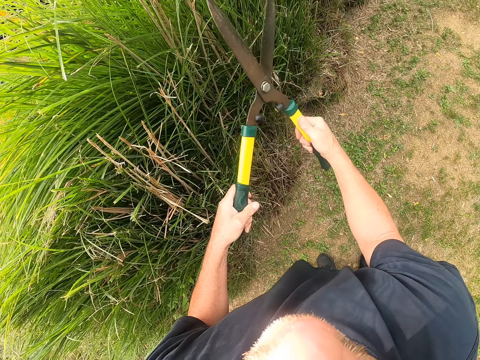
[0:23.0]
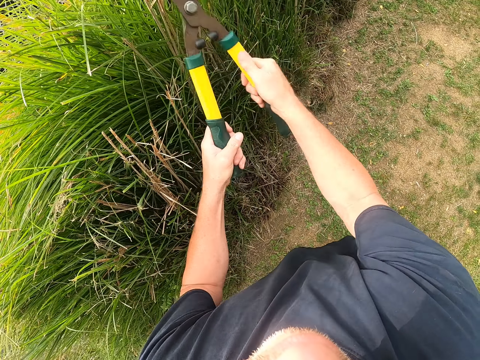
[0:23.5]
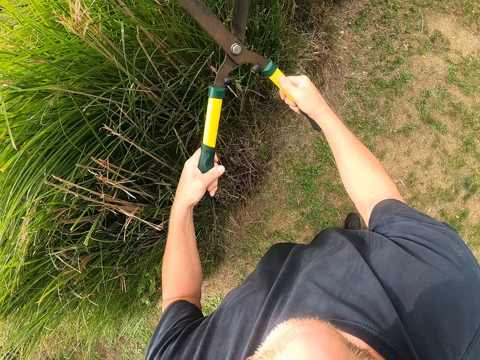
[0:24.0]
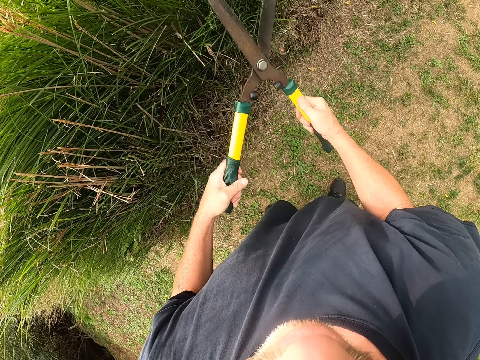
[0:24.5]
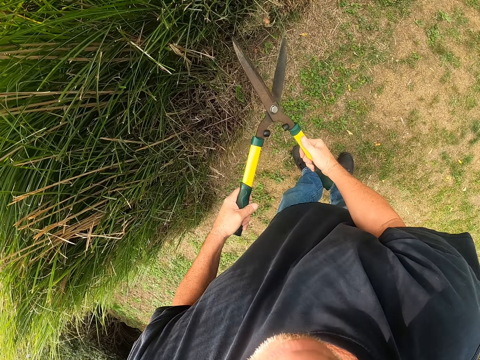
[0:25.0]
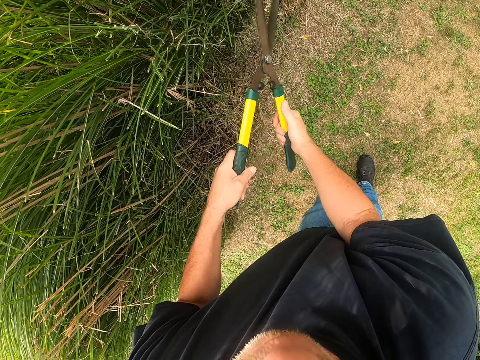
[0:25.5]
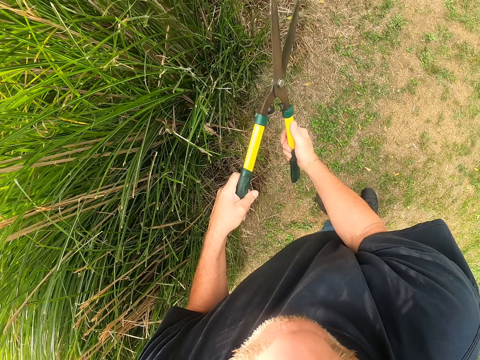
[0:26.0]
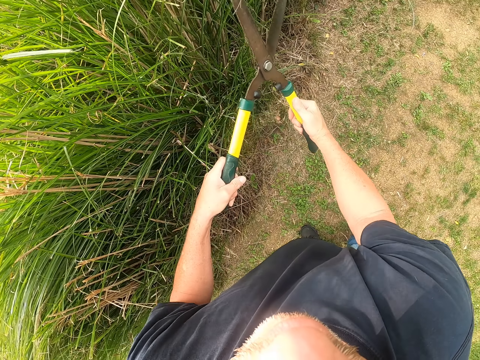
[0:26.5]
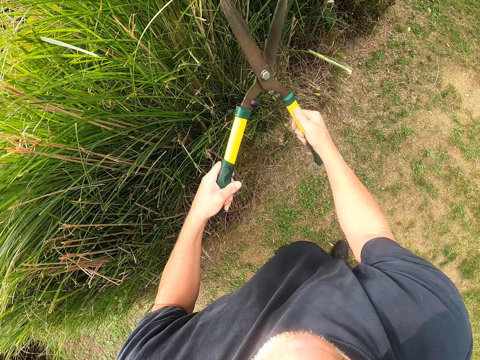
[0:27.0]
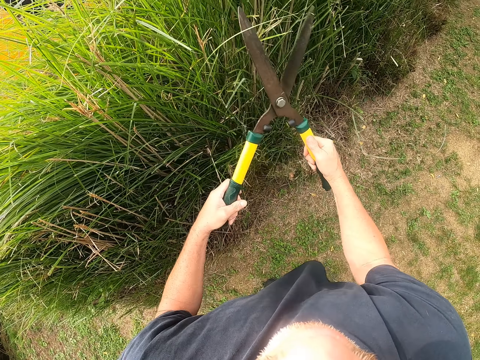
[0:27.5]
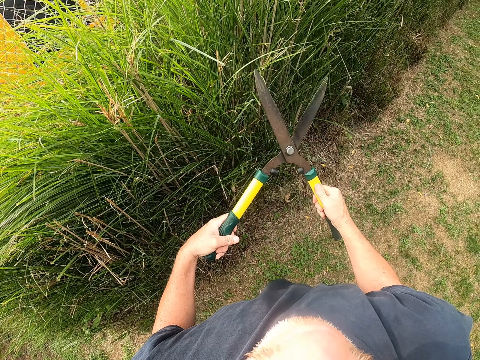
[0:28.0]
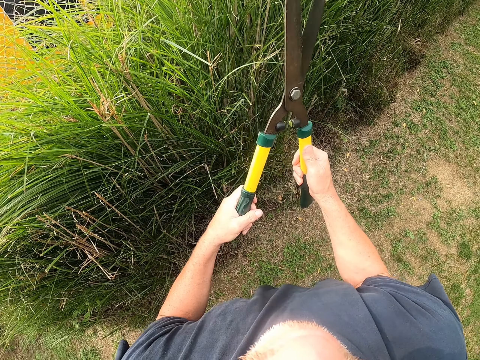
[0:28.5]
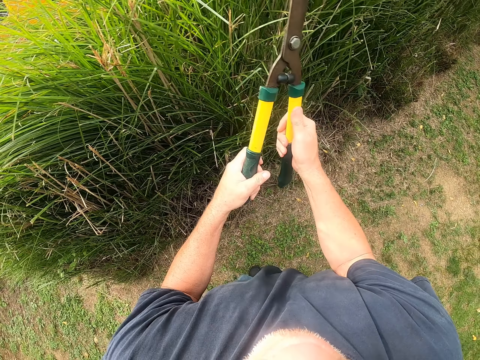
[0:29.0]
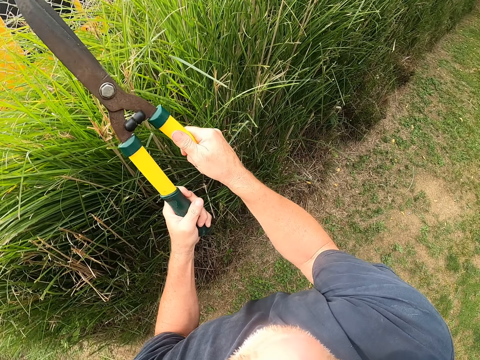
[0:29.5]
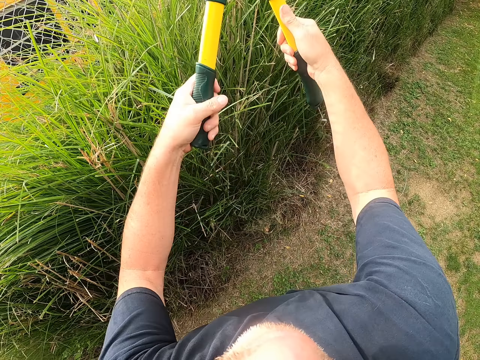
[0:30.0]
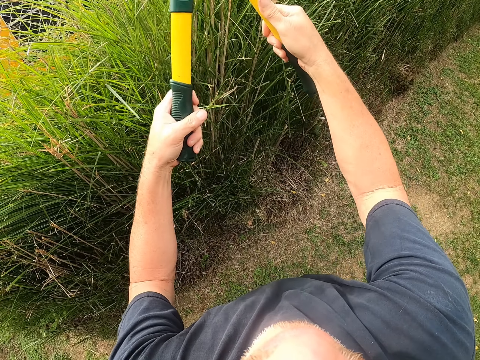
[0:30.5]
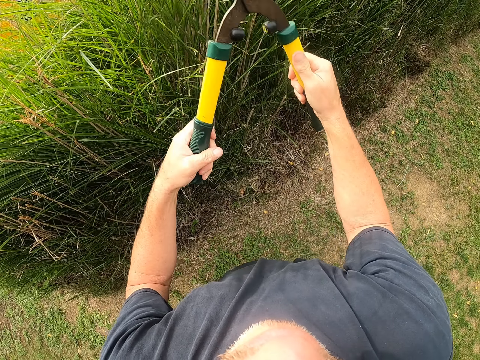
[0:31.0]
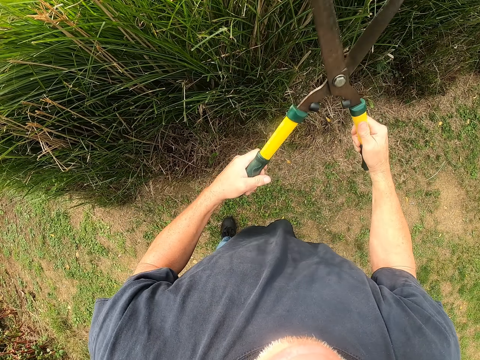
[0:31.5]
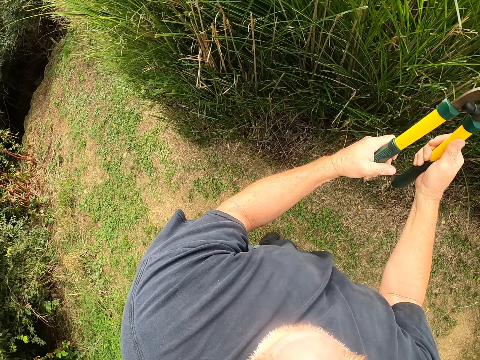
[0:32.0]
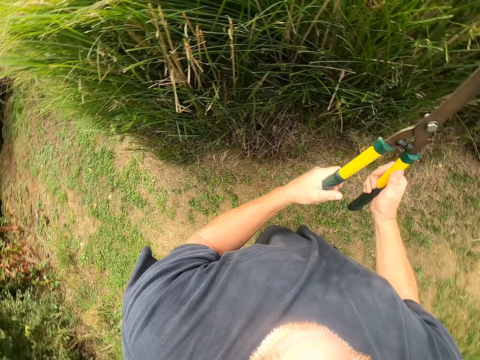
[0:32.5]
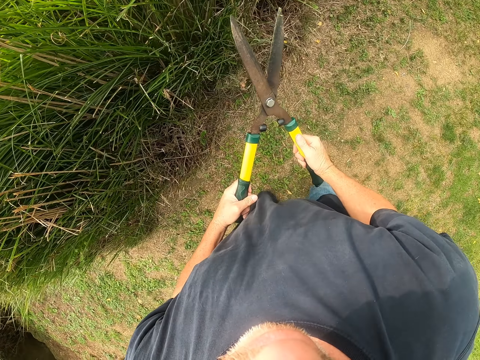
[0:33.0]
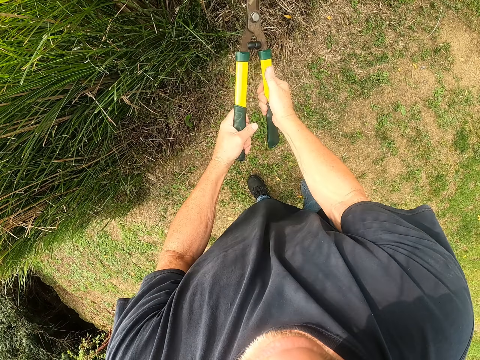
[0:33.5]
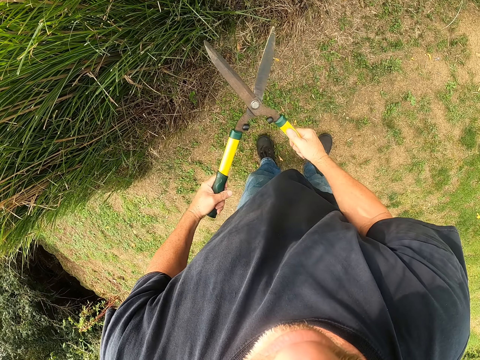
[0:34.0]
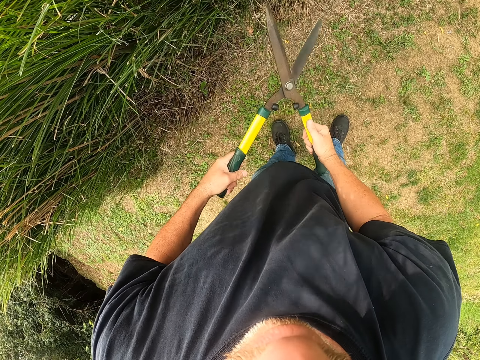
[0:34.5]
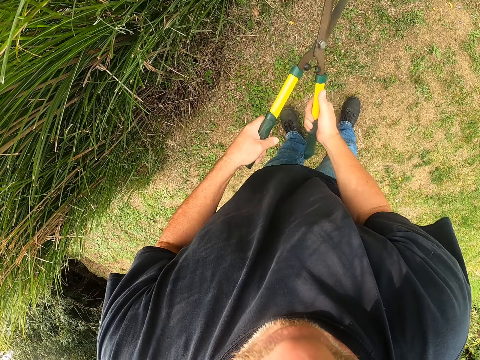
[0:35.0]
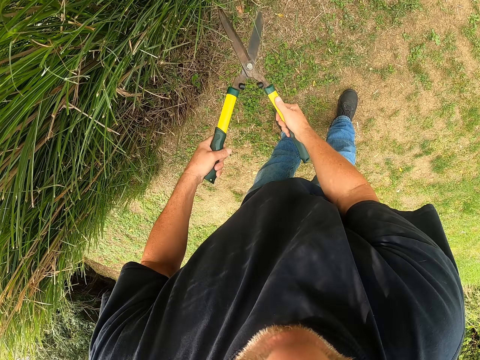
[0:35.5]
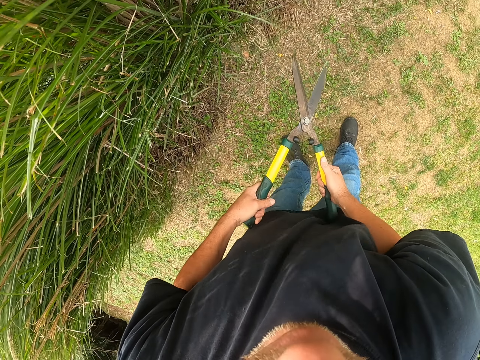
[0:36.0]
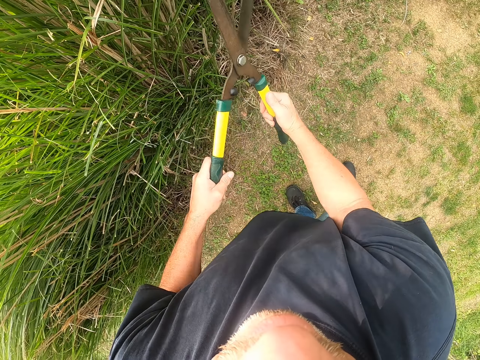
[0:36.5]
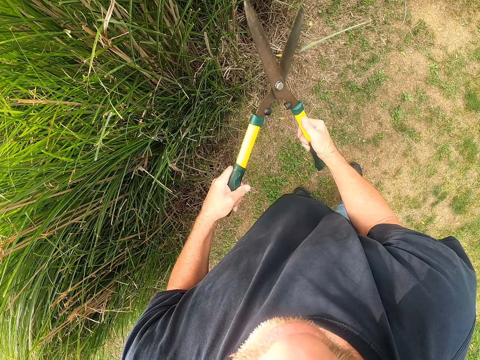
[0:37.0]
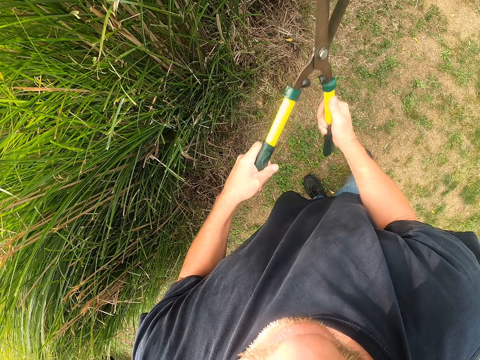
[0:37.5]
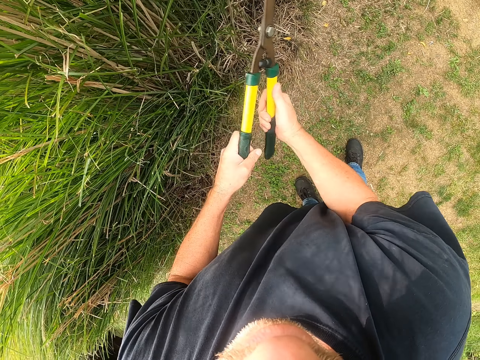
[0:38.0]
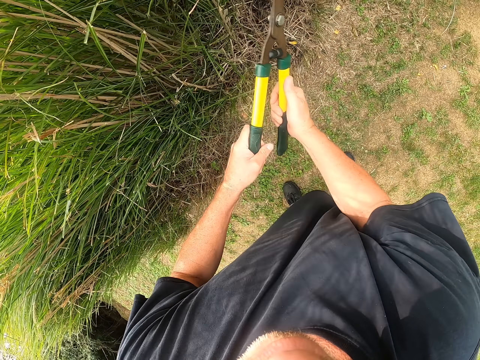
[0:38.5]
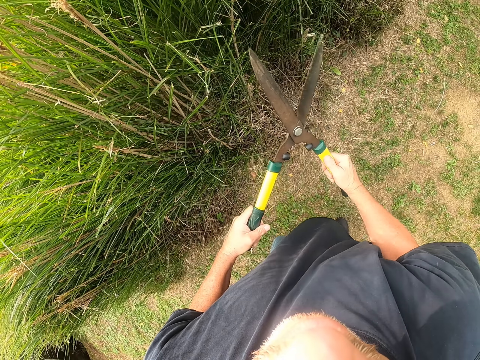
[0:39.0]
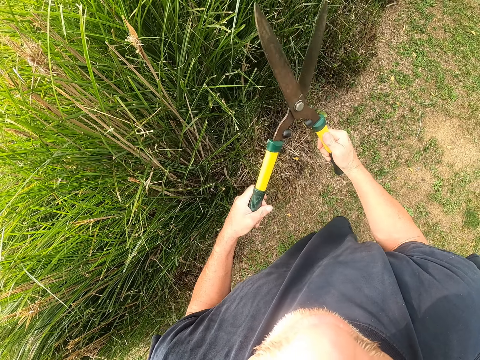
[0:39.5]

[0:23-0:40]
The camera wearer moves. They cut grass ends. They stand on the compound and trim a hedge.

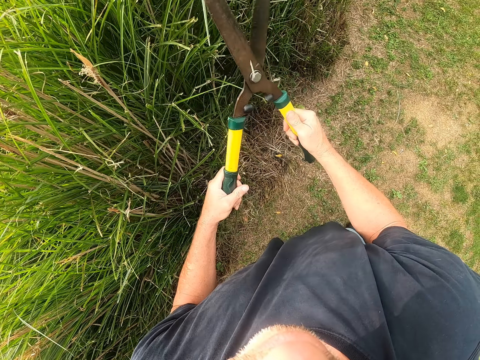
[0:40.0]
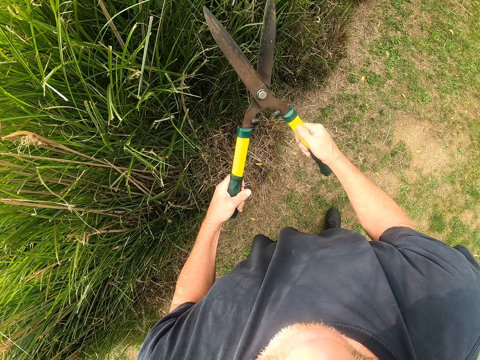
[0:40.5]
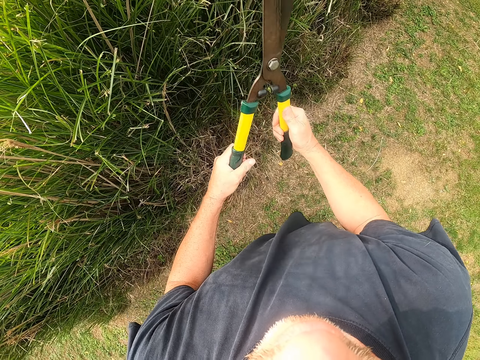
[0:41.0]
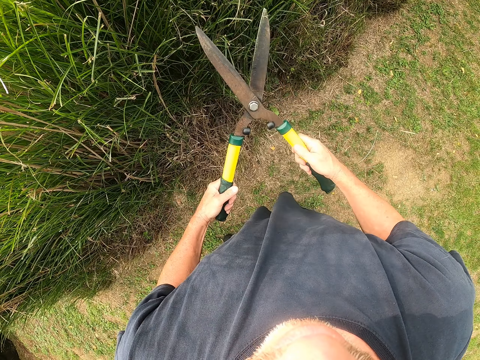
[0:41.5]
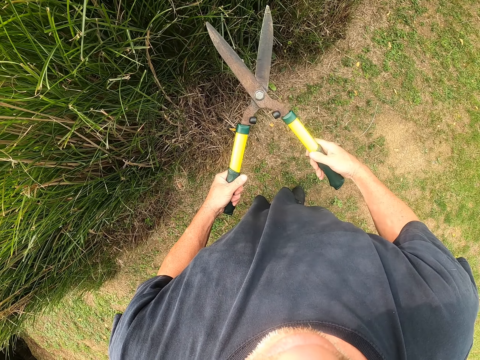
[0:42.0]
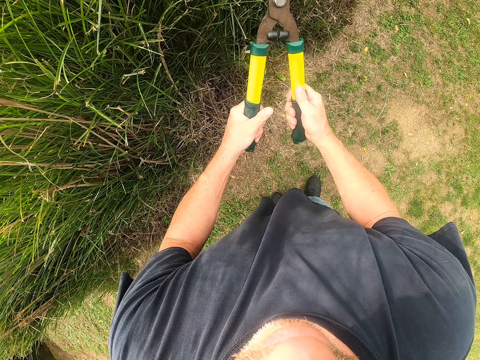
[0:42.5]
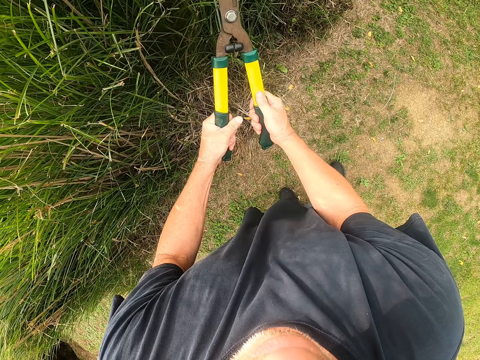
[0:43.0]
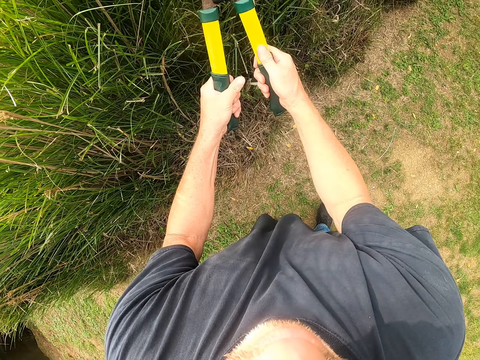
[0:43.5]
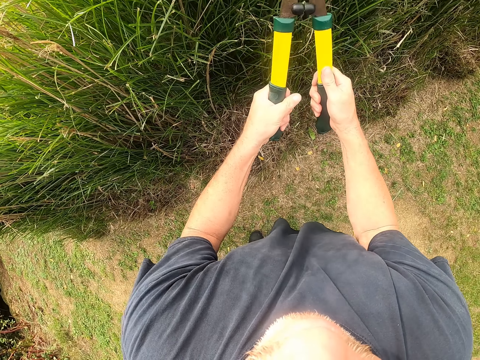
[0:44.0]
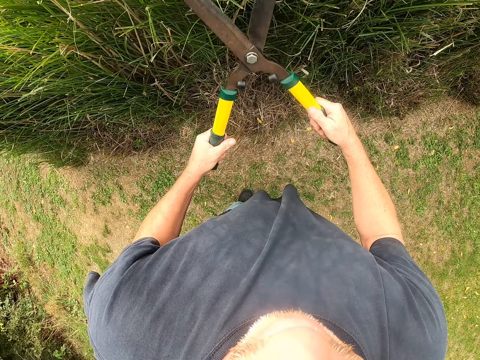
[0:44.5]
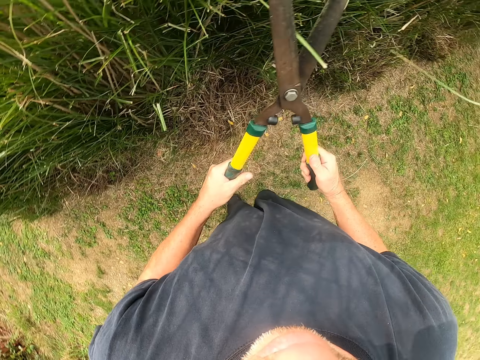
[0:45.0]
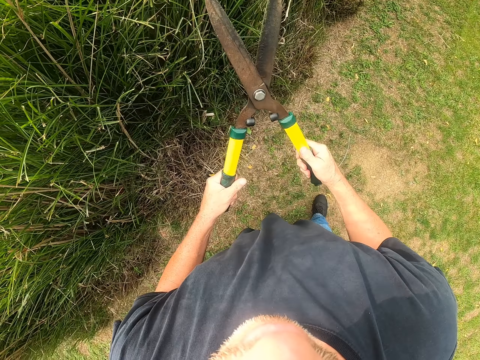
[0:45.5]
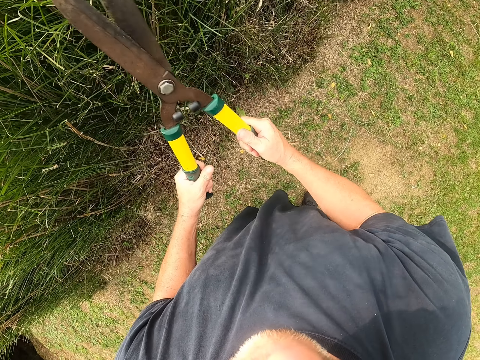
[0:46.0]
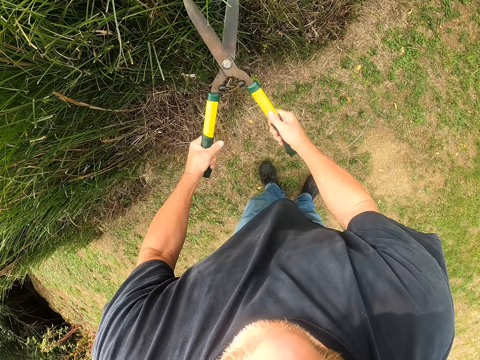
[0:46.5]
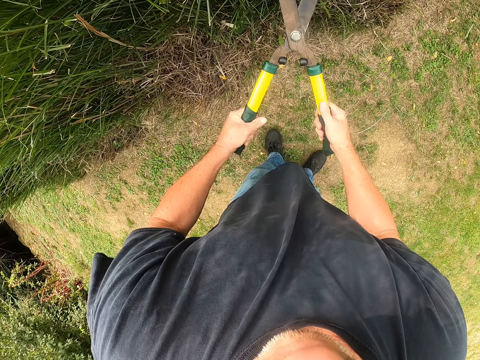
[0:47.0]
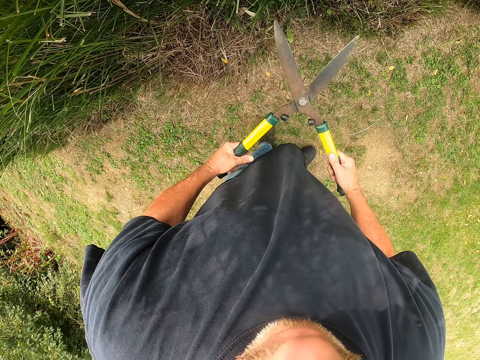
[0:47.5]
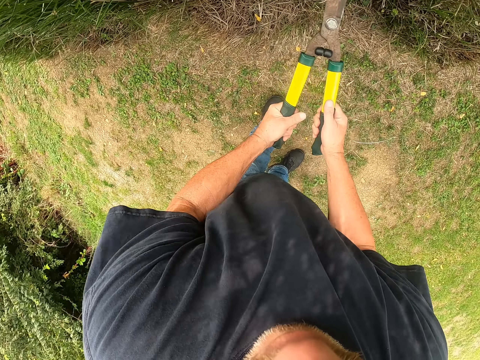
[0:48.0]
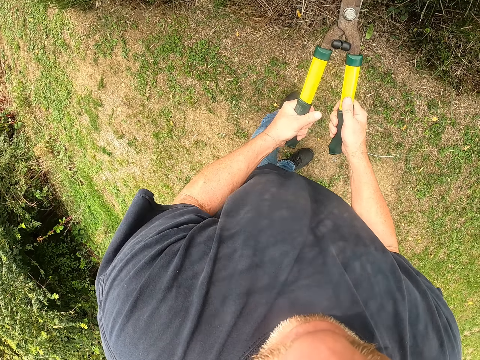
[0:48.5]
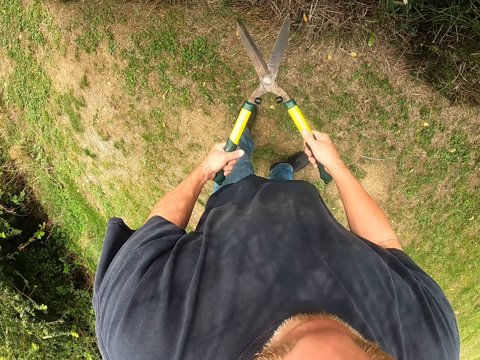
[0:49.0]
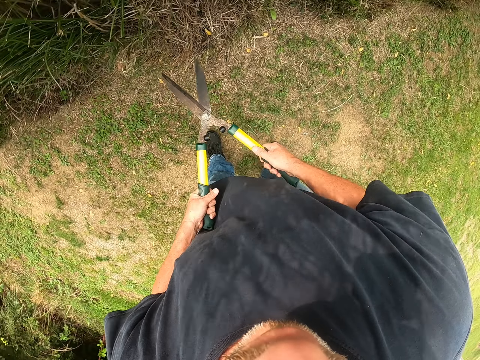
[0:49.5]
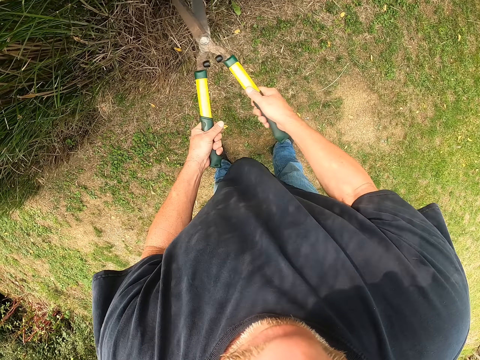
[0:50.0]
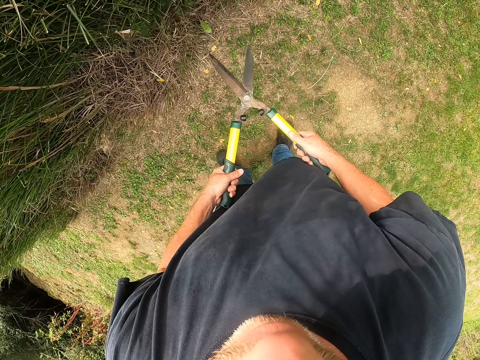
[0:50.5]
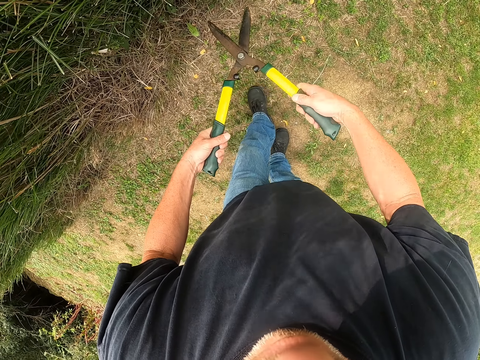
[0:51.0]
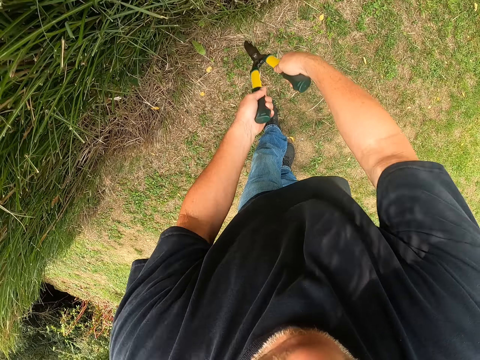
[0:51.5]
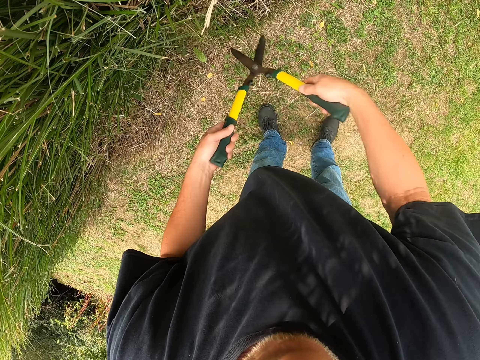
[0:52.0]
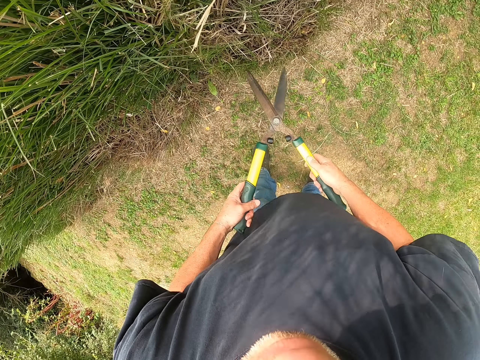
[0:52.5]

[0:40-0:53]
The camera wearer stands on the compound. They lower the hedge shear. They trim a hedge.
